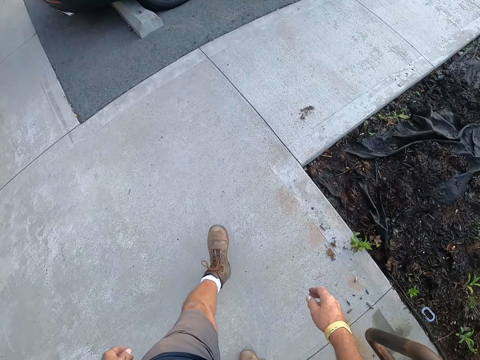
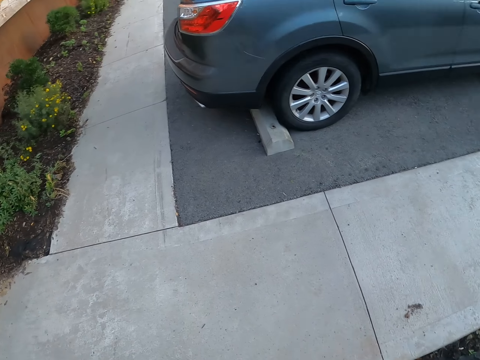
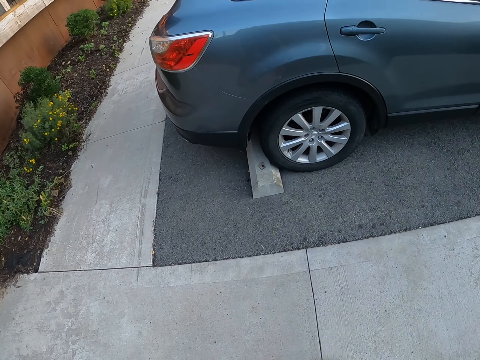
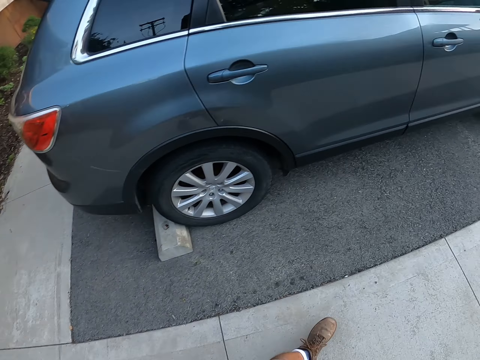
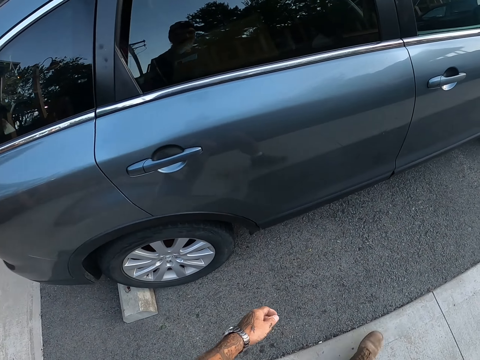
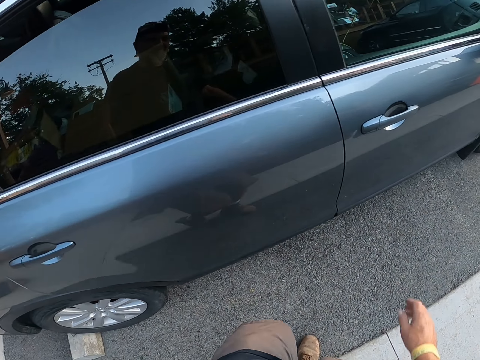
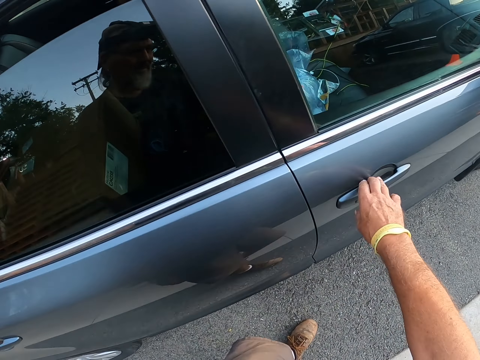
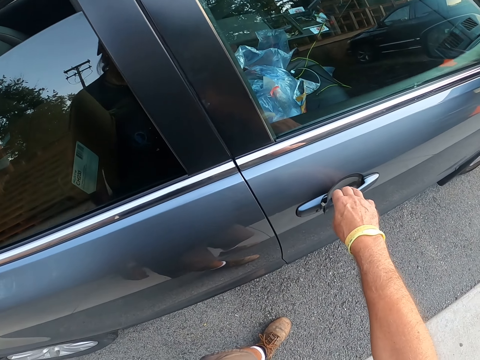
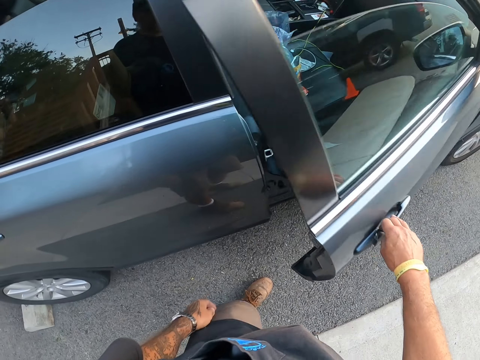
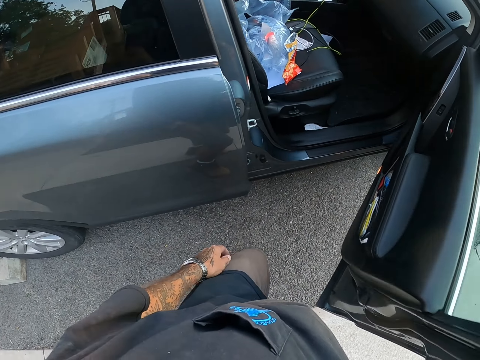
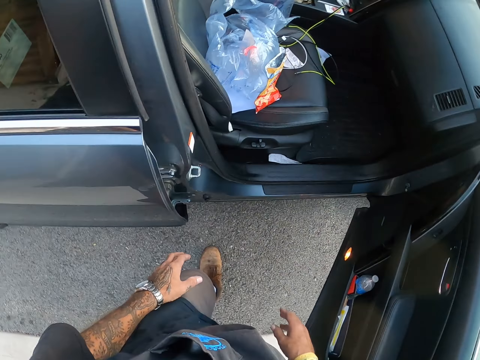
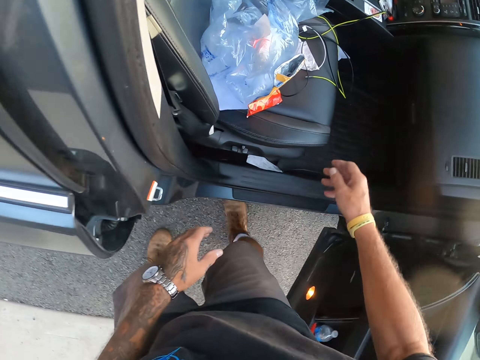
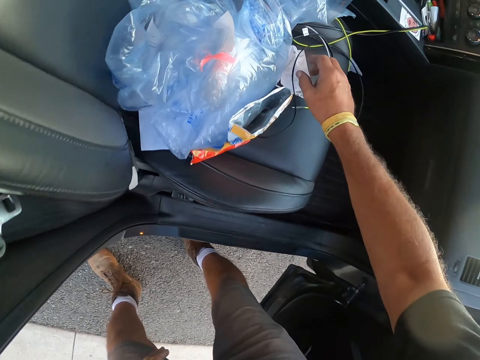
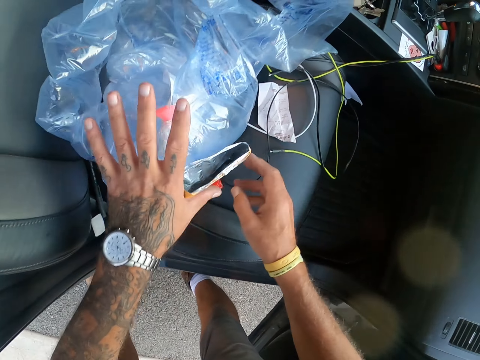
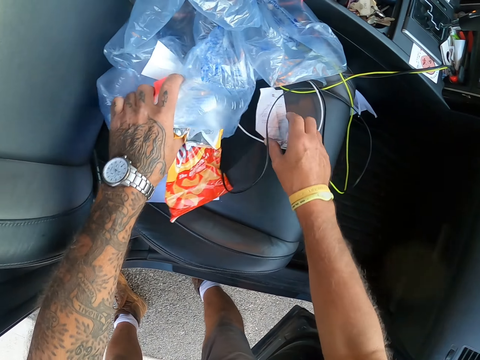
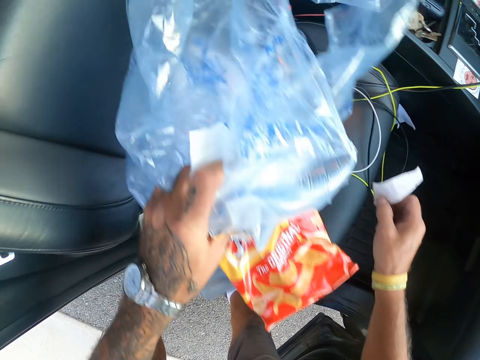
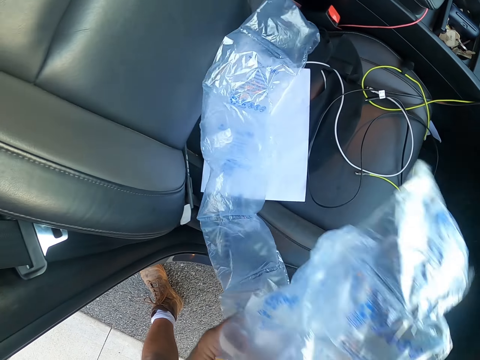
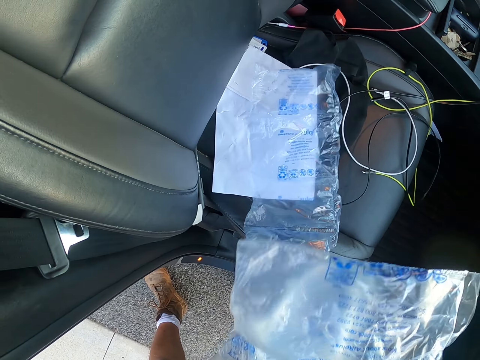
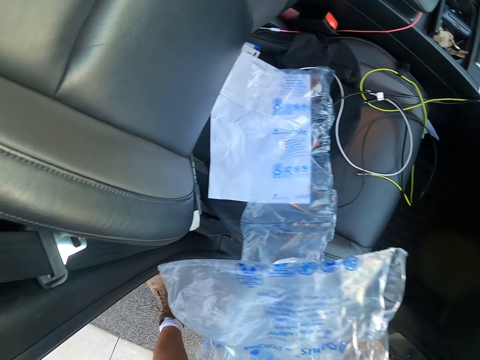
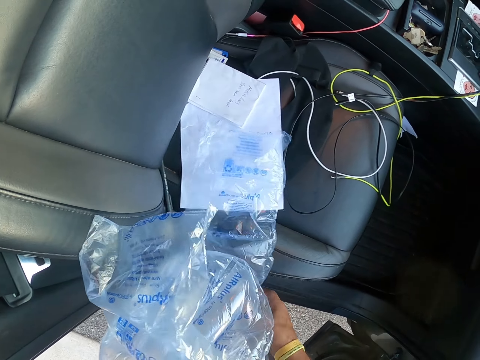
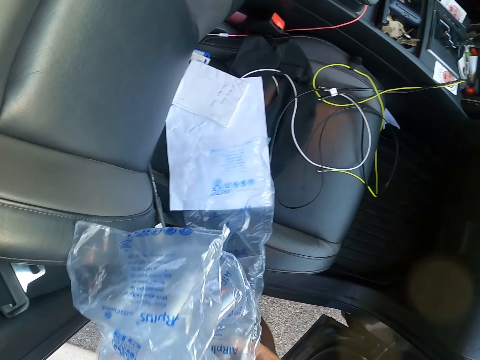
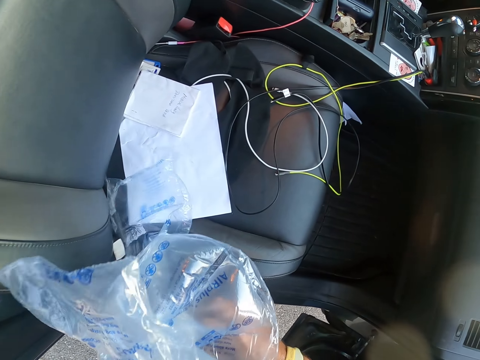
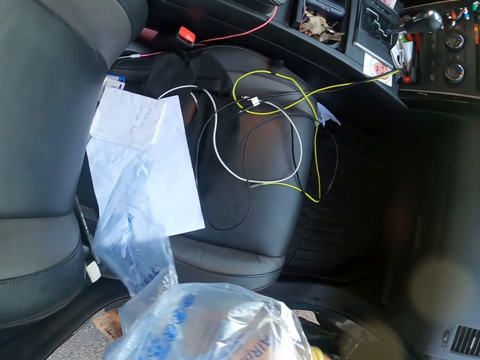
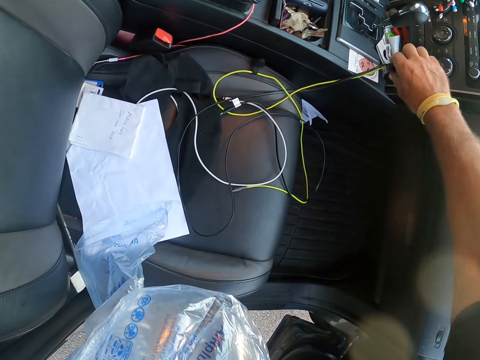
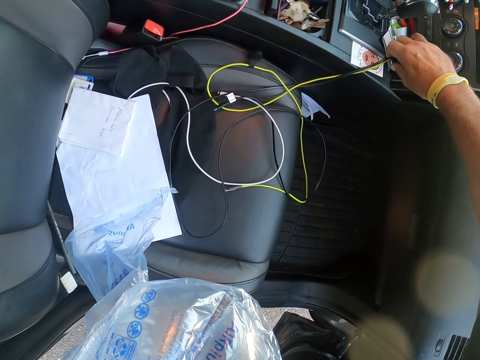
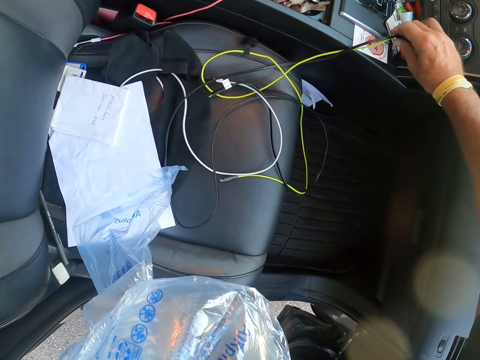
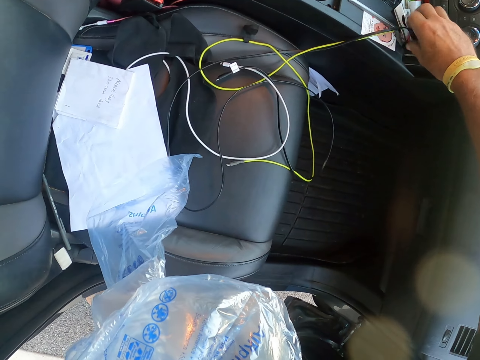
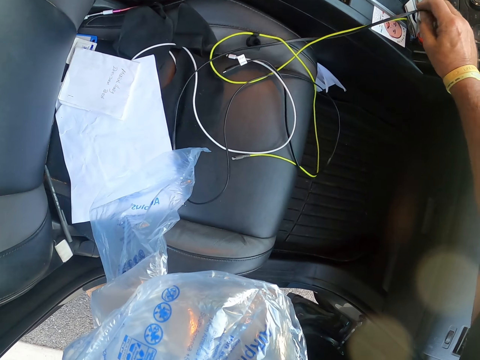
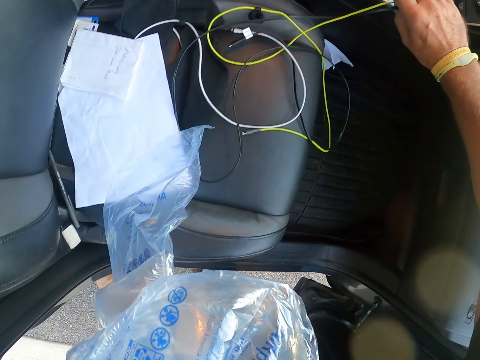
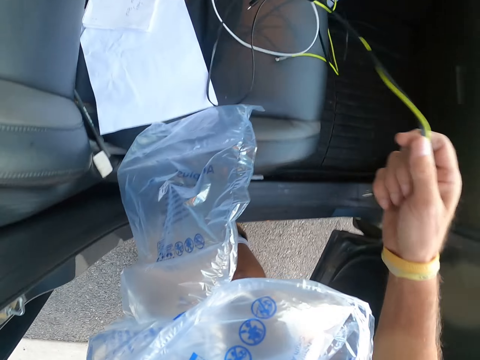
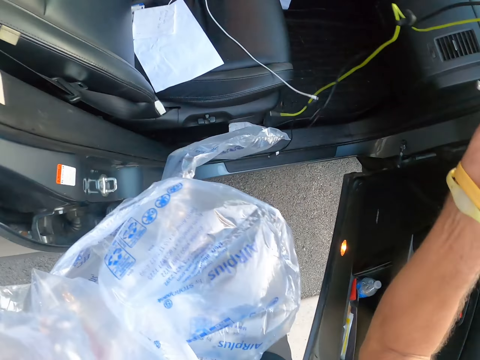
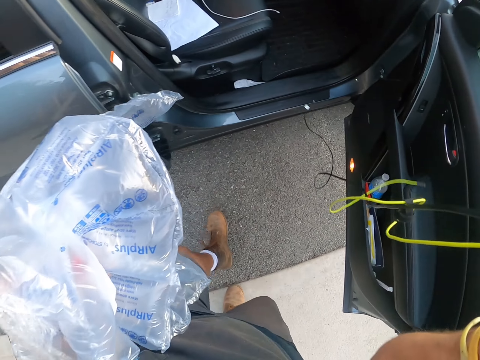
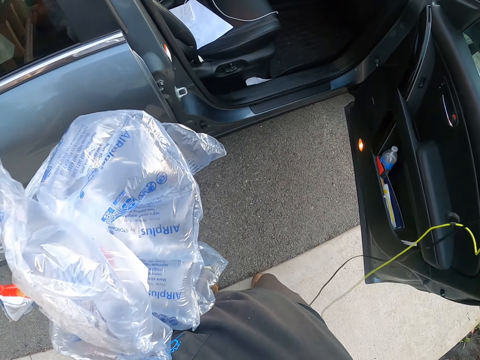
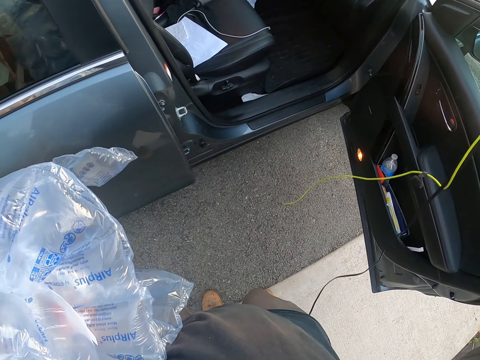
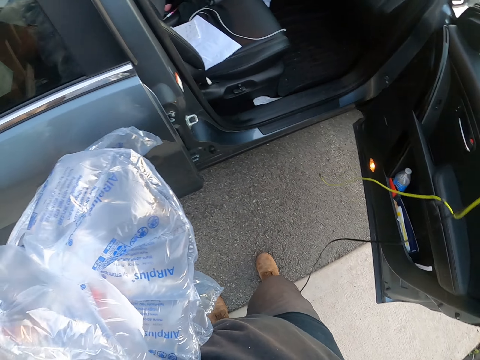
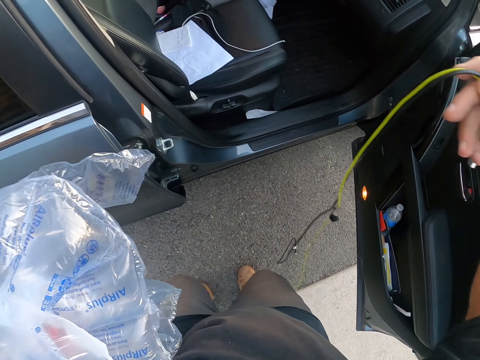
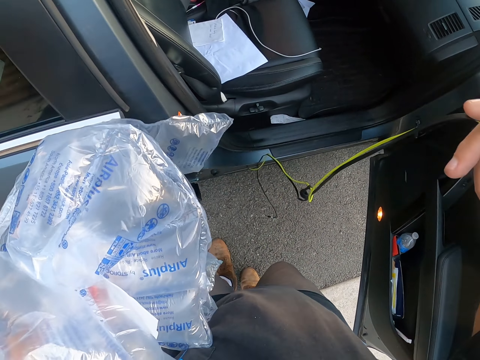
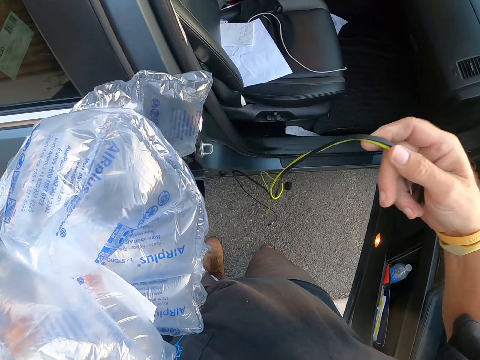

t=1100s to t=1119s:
The camera wearer opens the car door. They pick up the polythene bag and papers. They hold the polythene and papers. They pick up a cable, remove the cable, and hold the cables.

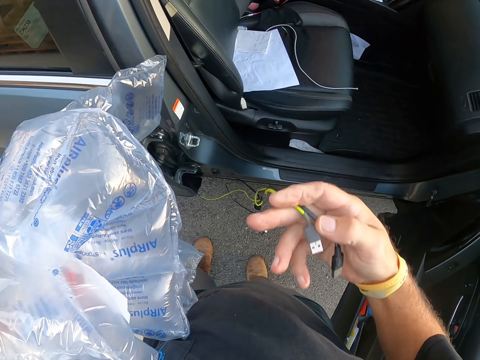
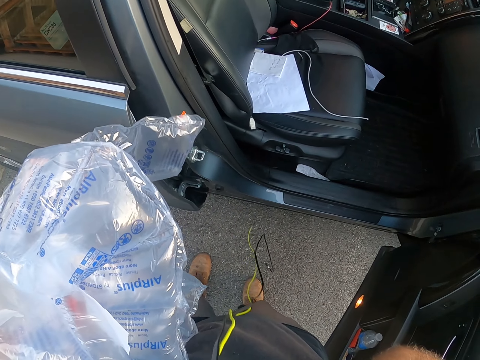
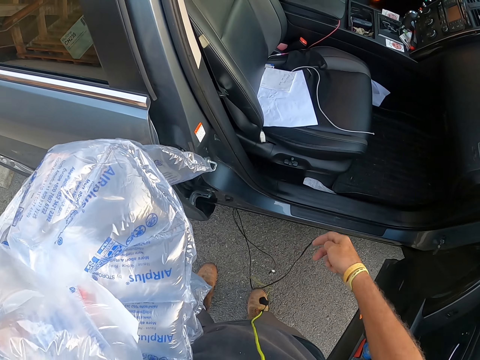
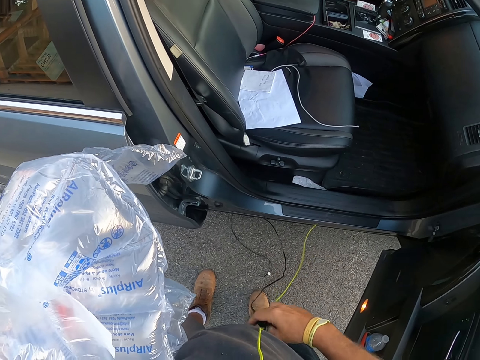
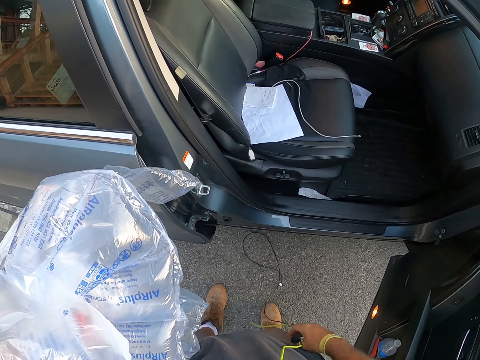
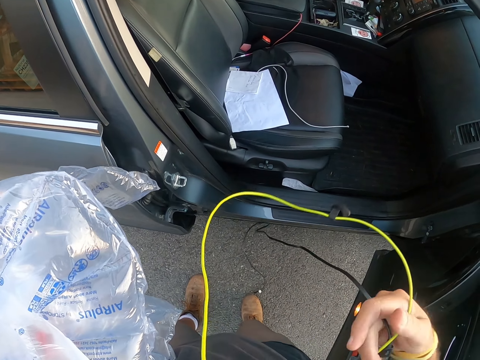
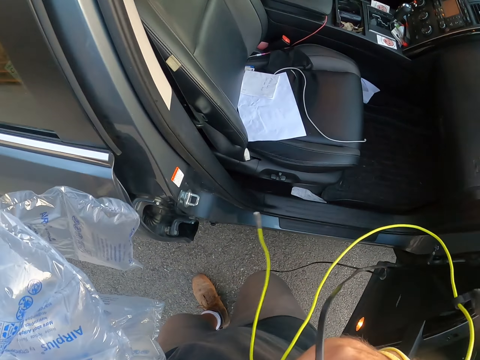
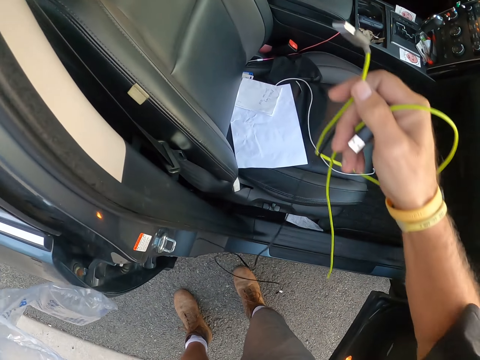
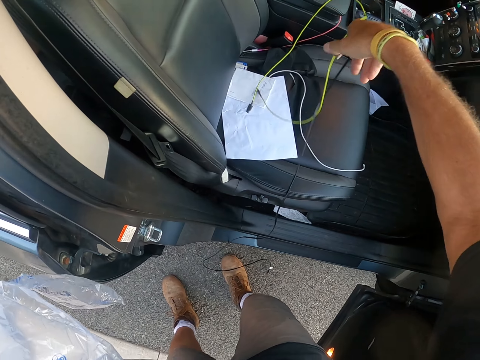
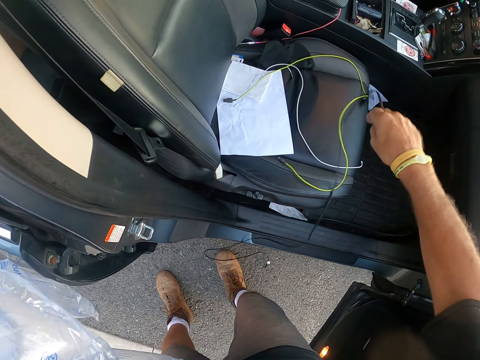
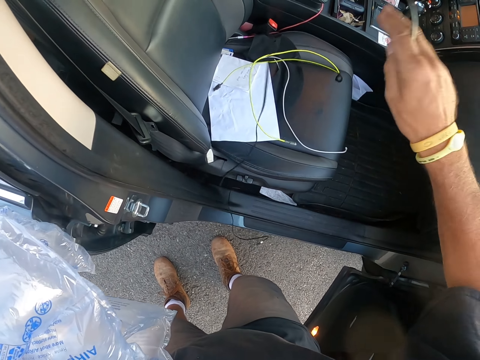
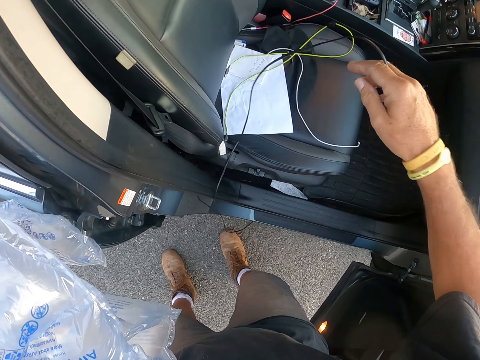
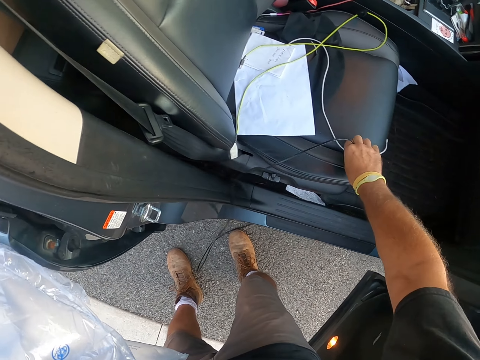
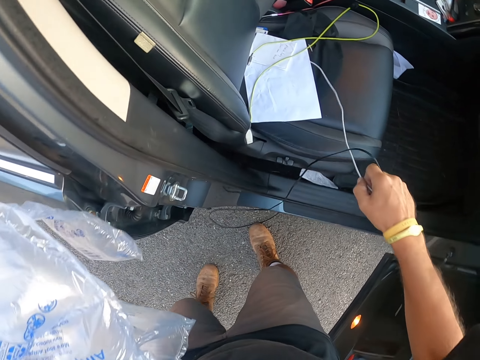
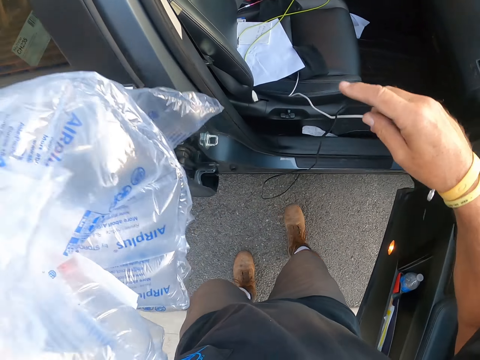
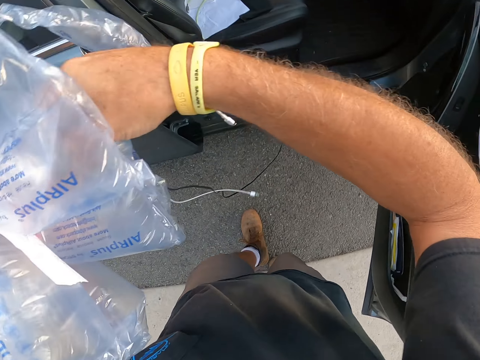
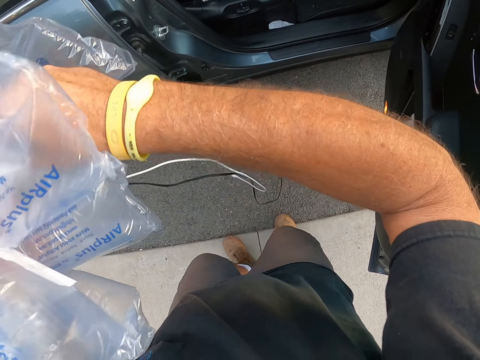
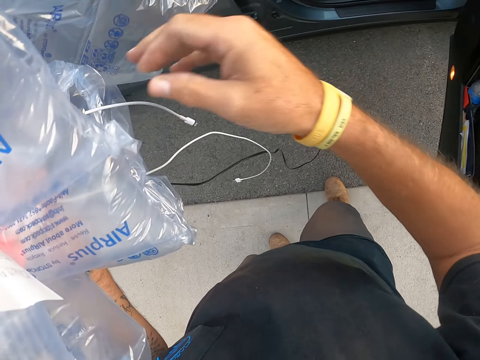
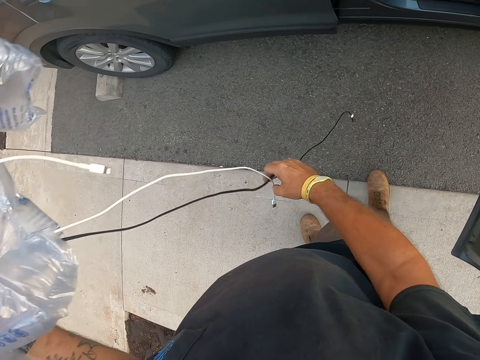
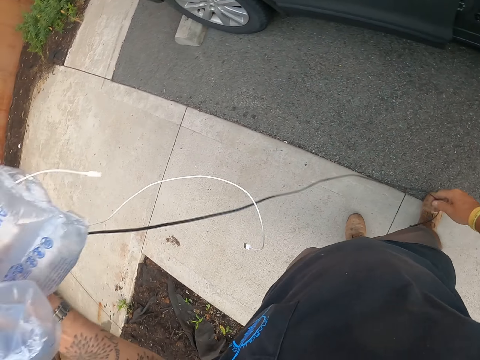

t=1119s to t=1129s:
The camera wearer holds the cable in his right hand.
